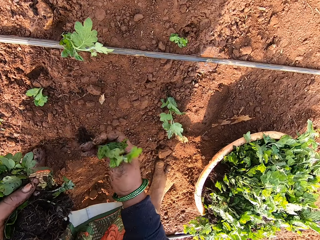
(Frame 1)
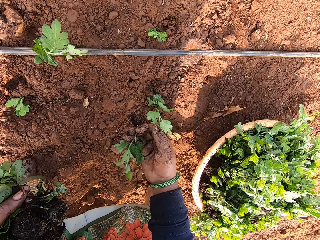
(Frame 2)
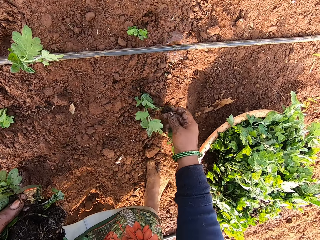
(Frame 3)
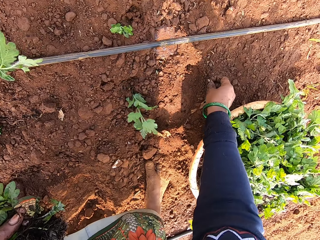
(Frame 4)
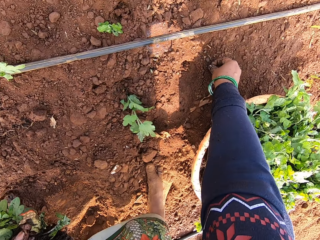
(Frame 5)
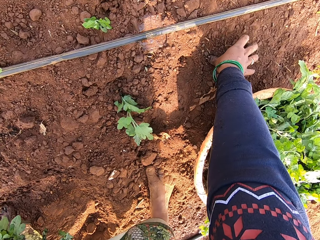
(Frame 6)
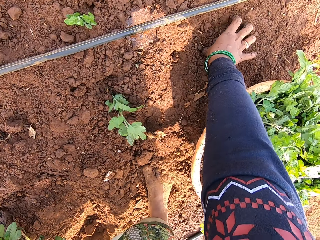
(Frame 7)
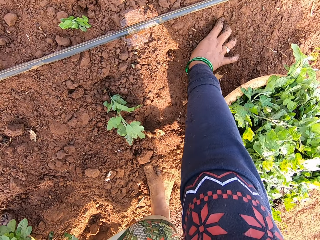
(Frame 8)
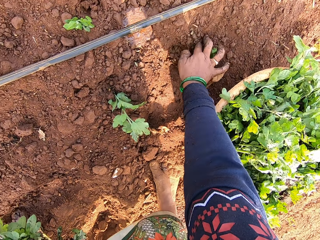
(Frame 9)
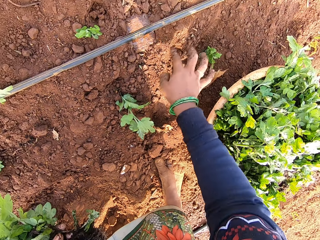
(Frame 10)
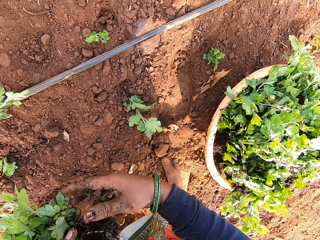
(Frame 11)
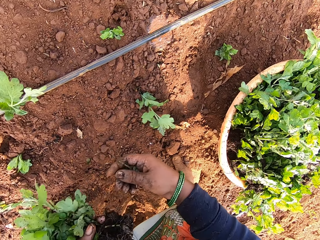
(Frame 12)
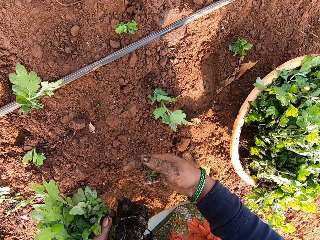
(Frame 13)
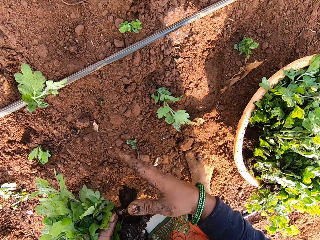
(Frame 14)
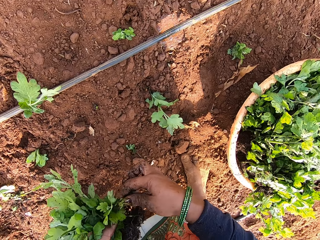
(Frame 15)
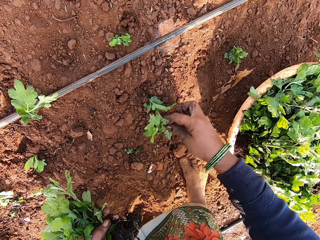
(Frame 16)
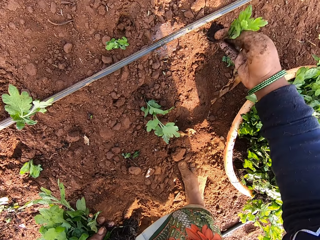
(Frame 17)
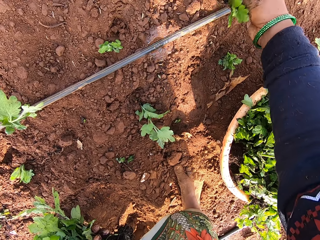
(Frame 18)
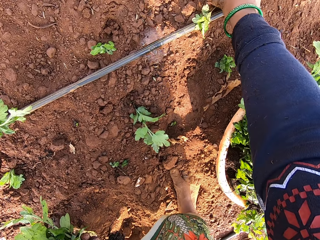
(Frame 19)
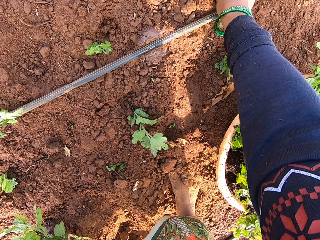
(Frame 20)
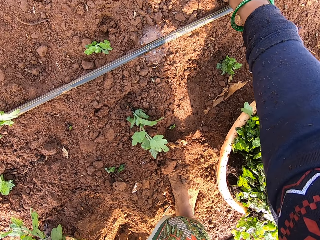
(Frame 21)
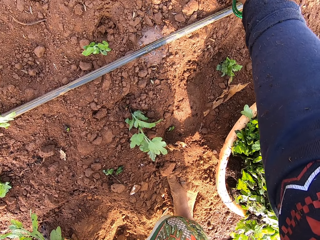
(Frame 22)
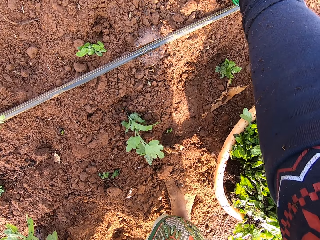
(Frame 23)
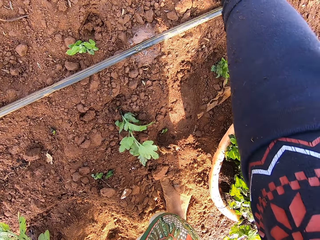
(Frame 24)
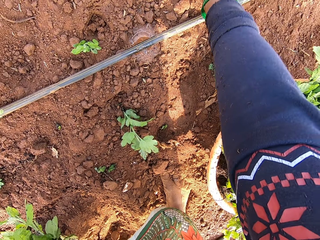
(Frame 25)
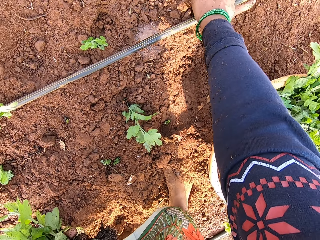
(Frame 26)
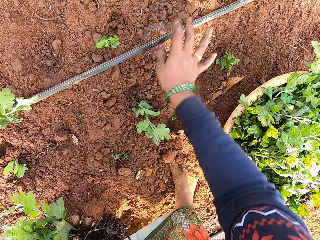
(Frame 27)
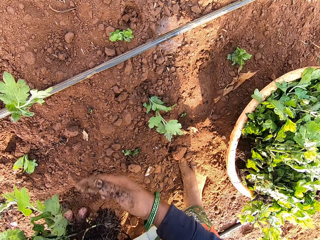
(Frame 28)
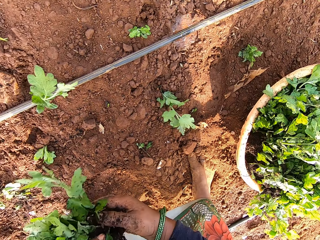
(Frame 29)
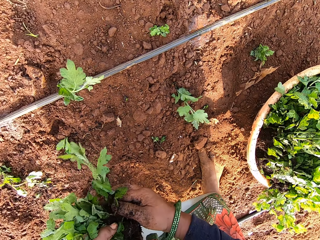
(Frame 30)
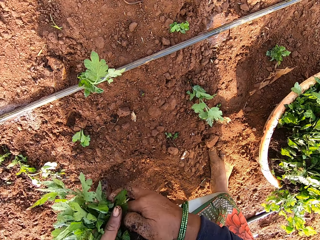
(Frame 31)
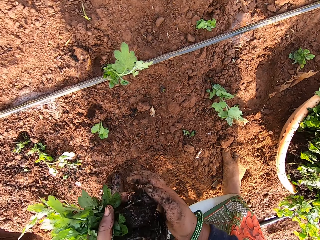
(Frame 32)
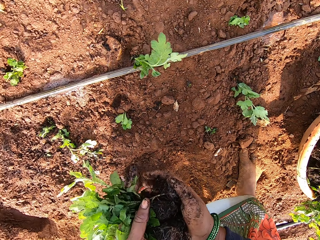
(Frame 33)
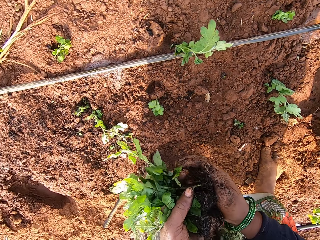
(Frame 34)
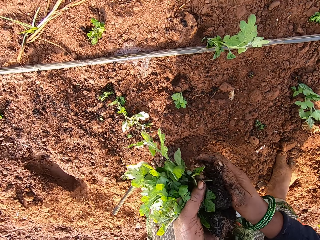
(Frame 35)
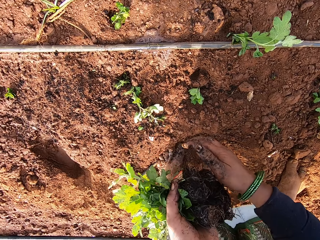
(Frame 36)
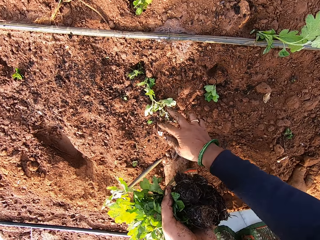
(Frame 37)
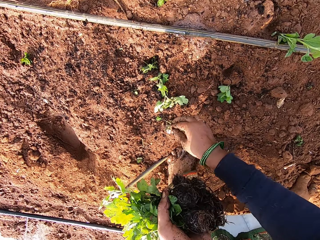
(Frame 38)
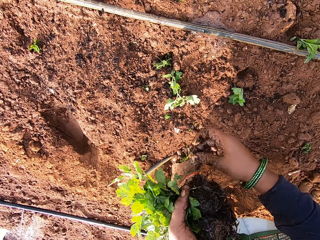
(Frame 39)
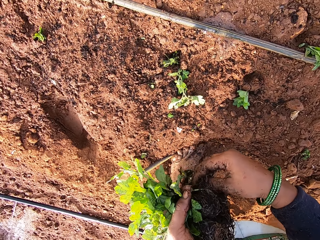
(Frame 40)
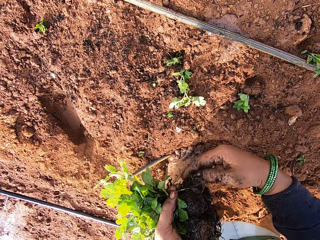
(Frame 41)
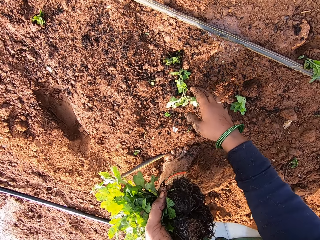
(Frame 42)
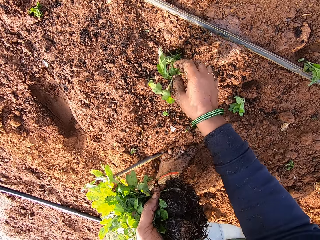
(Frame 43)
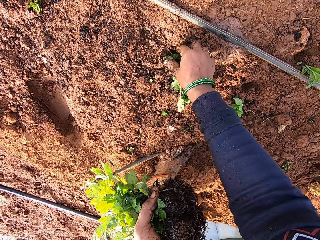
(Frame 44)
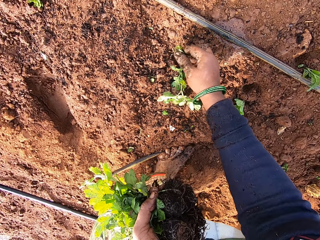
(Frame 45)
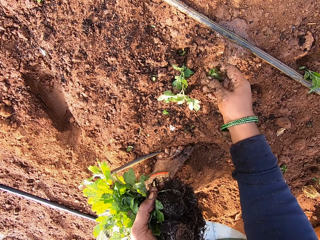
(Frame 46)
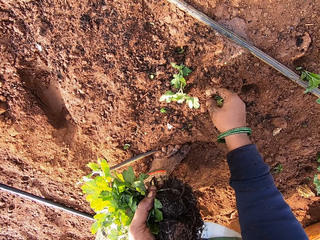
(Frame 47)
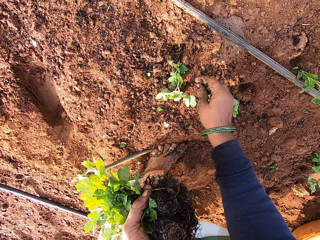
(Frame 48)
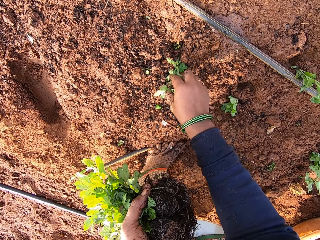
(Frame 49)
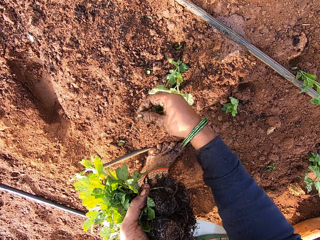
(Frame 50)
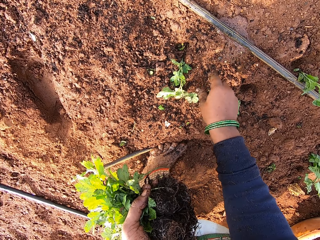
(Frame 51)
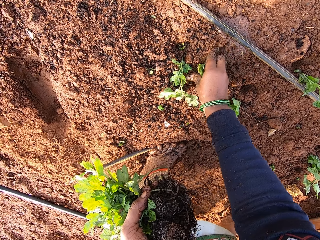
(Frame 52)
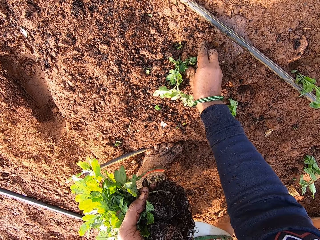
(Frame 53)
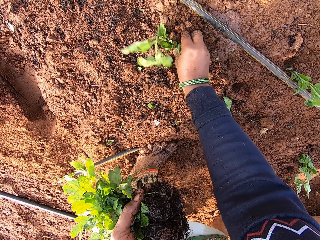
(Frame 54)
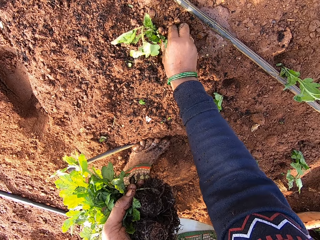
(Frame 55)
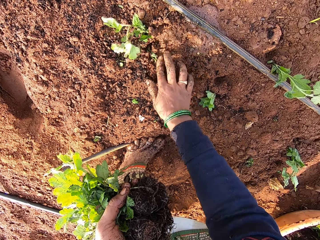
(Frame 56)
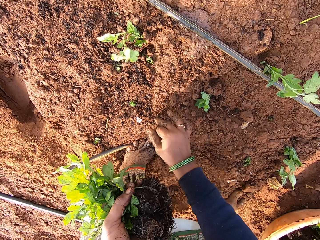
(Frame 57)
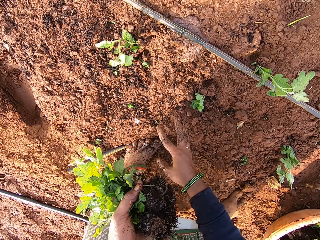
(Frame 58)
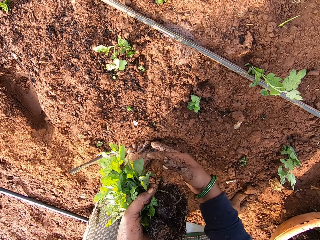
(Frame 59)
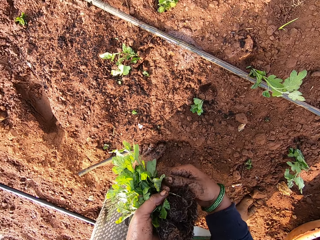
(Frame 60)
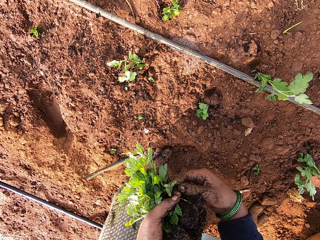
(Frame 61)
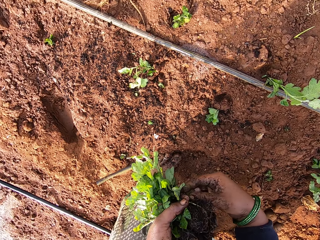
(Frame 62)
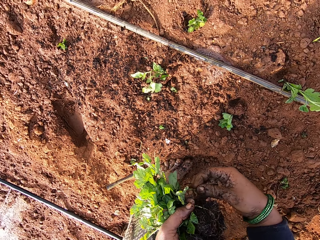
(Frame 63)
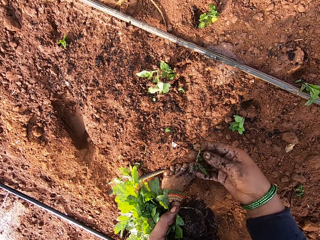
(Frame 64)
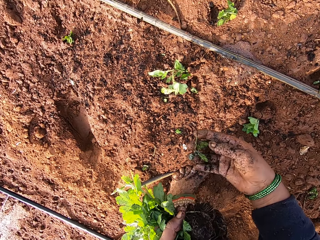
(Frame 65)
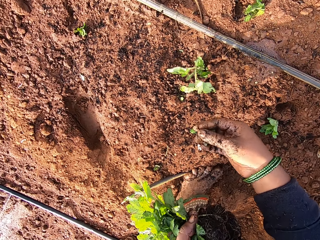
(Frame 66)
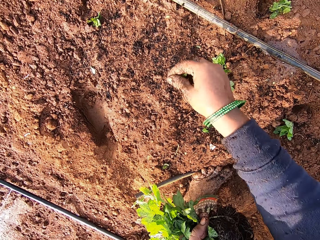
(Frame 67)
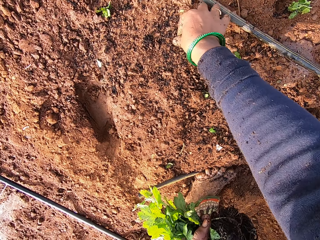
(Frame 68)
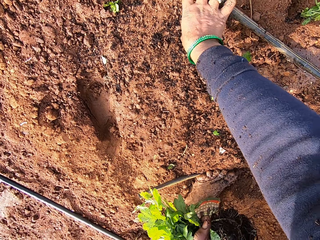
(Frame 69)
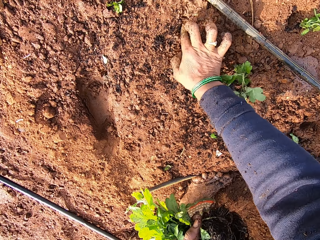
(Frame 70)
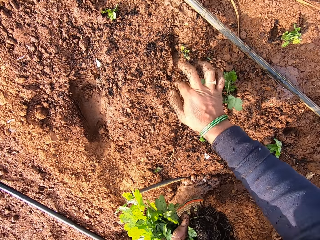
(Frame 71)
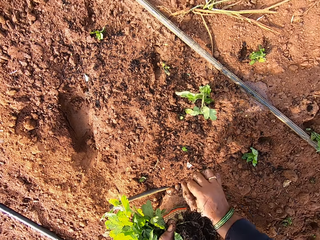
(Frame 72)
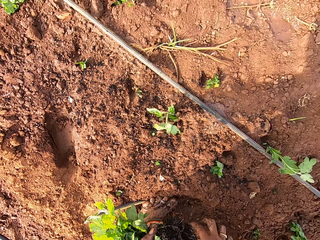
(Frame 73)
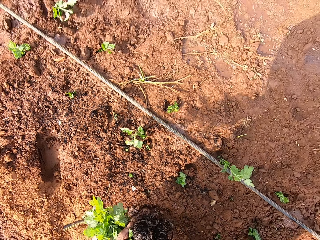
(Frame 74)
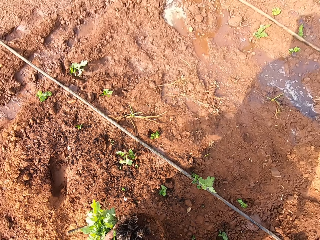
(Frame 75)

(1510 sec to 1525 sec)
The camera wearer plants the seedling in her right hand in the soil. She picks a seedling from her left hand with her right hand. She plants the seedling in her right hand in the soil. She holds the seedling with her hands. She picks a seedling from the floor with her right hand. She passes the seedling in her right hand to her left hand. She picks a leaf from the floor with her right hand. She drops the leaf in her right hand on the floor. She moves the soil with her right hand. She picks a seedling from her left hand with her right hand. She plants the seedling in her right hand in the soil.

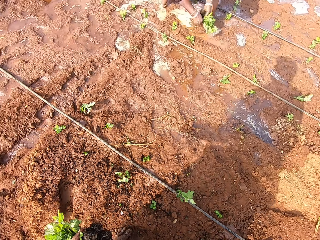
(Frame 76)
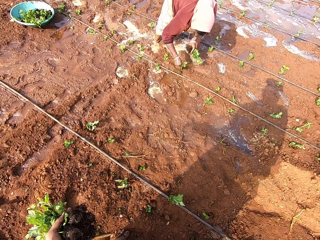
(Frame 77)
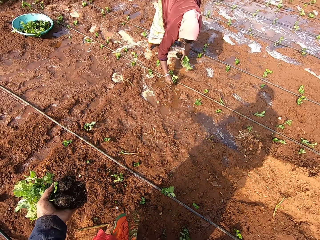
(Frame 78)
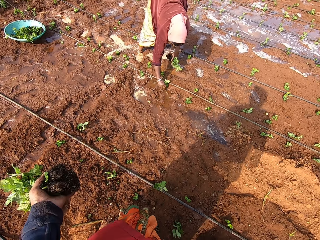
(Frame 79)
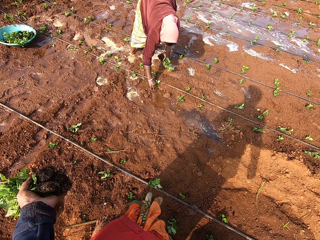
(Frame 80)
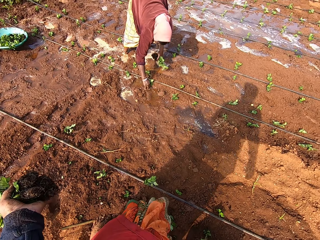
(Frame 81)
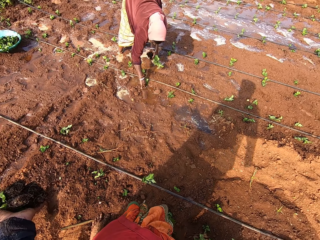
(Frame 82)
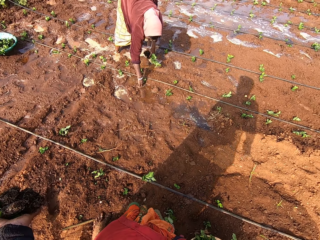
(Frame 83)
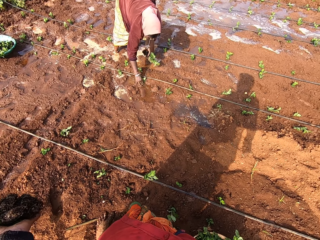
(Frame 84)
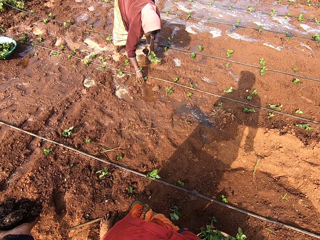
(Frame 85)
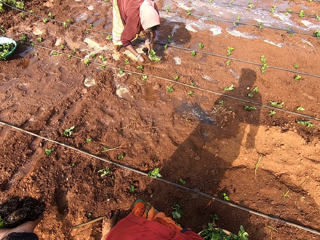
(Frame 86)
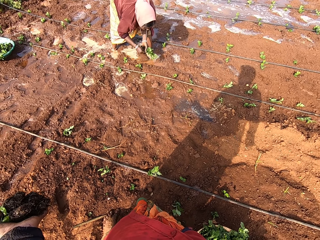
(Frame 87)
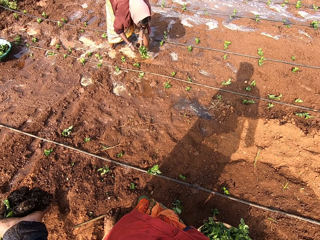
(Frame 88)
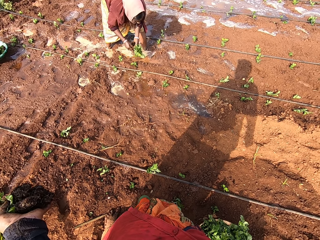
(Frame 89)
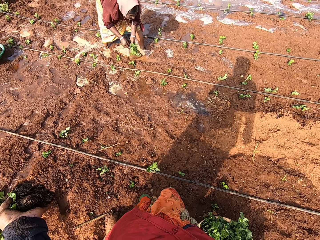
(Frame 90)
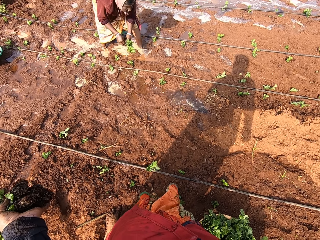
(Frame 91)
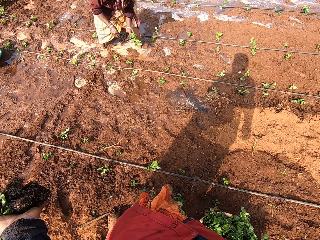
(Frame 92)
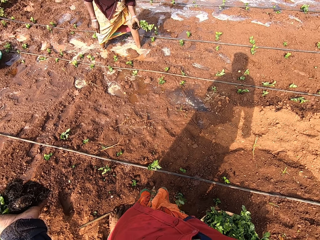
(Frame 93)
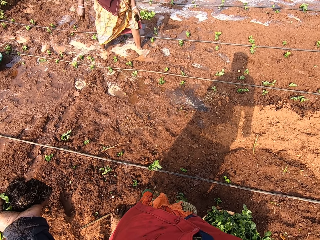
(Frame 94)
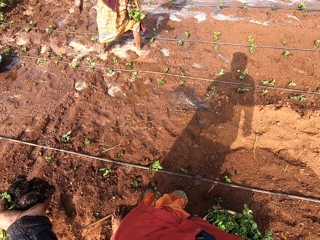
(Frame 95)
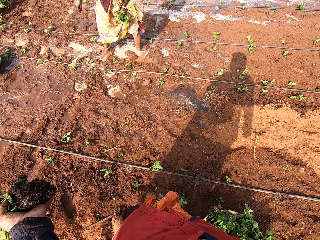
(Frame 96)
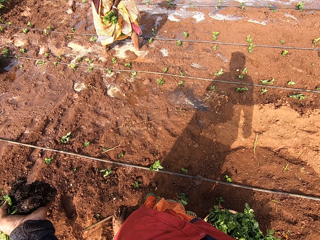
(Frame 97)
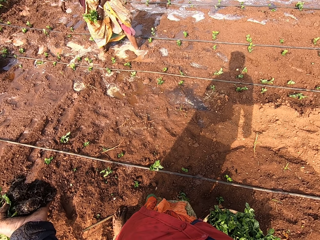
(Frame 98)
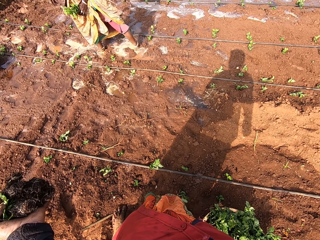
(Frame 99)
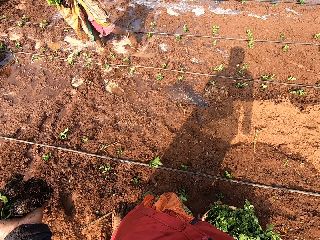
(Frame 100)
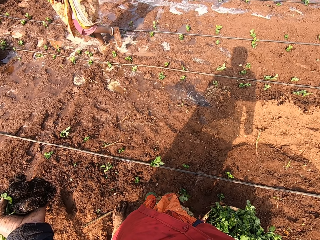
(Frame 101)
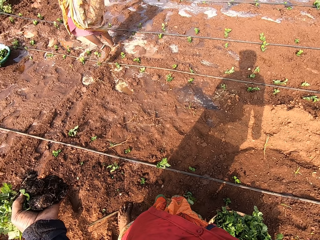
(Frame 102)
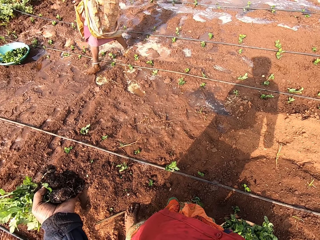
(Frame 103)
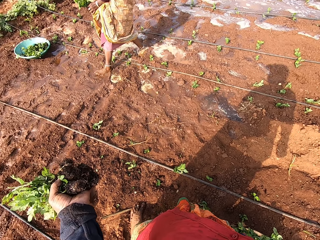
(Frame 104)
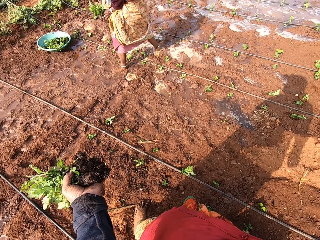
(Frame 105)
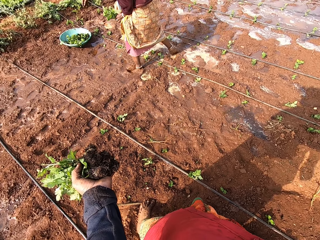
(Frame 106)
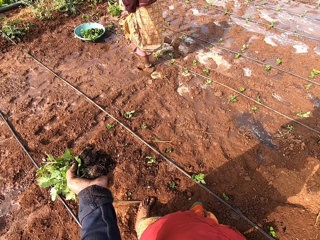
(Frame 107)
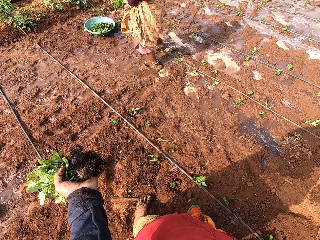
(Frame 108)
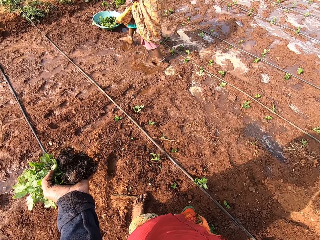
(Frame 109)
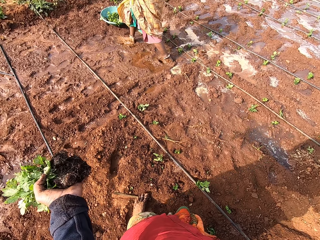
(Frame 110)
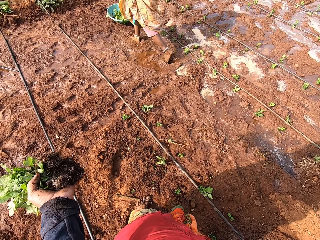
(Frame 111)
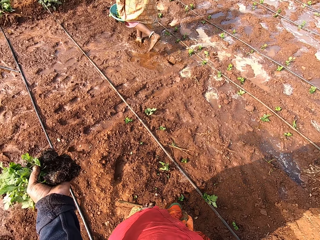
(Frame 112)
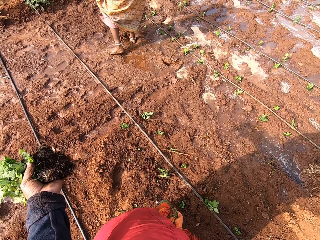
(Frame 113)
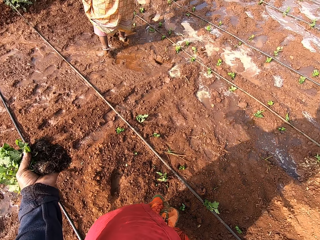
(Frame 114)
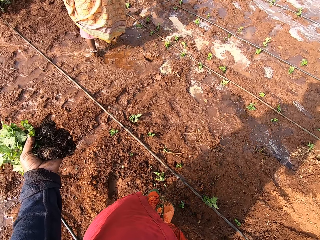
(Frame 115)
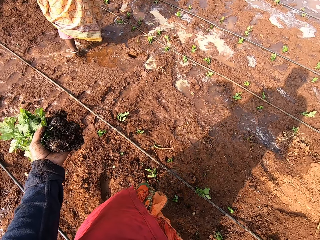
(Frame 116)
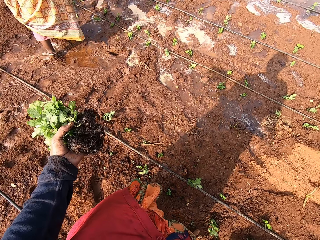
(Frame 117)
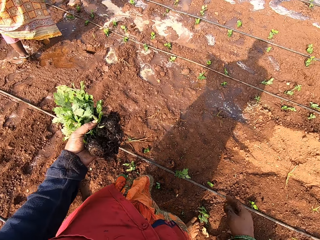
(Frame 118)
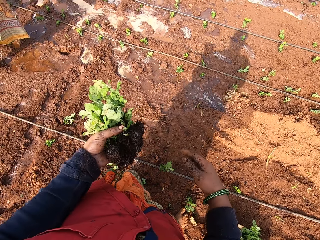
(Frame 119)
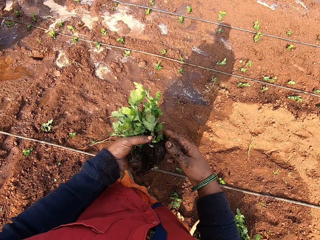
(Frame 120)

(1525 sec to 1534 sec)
A woman plants the seedling in her right hand in the soil. The camera wearer stands in the garden.
